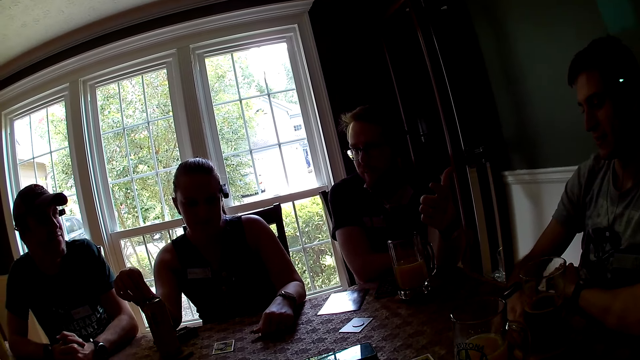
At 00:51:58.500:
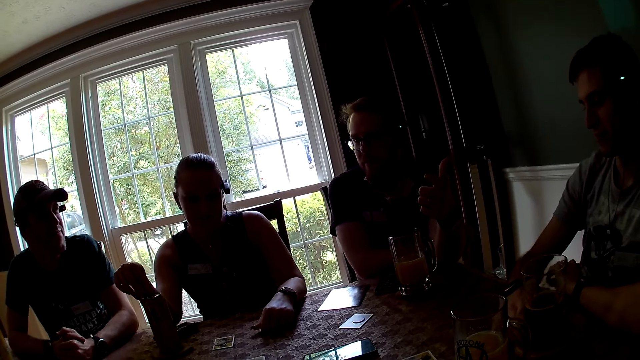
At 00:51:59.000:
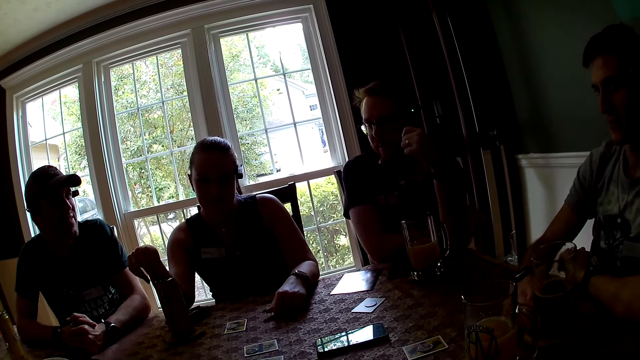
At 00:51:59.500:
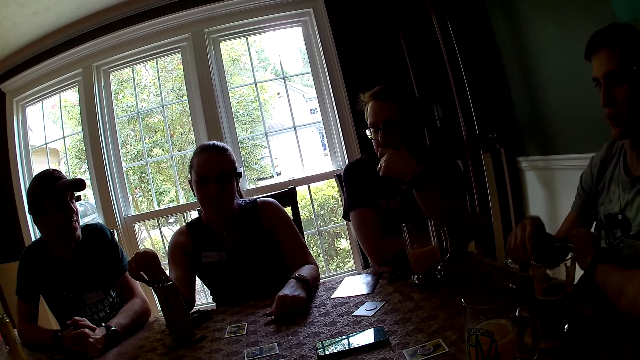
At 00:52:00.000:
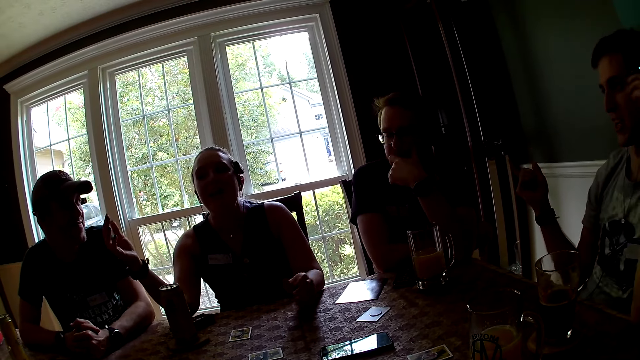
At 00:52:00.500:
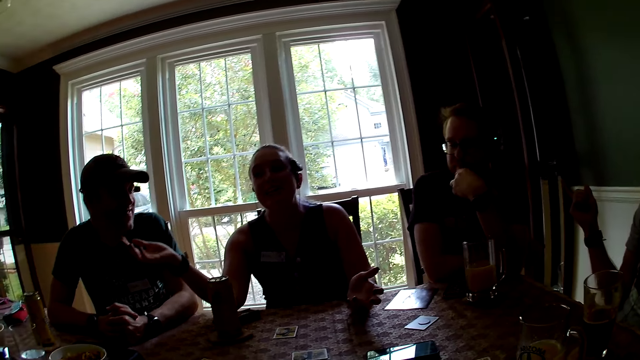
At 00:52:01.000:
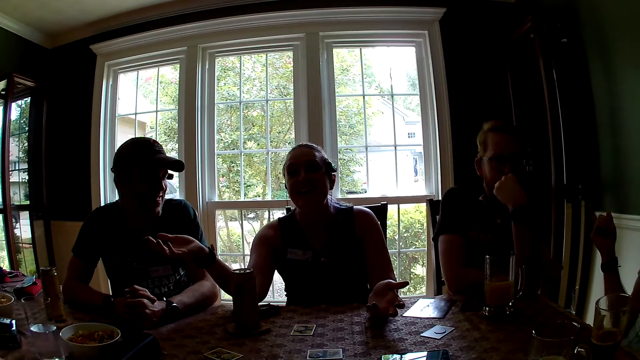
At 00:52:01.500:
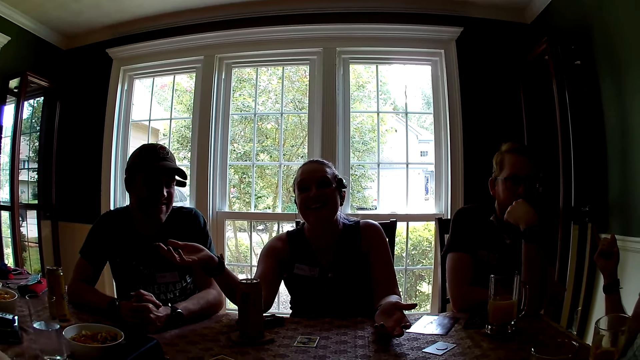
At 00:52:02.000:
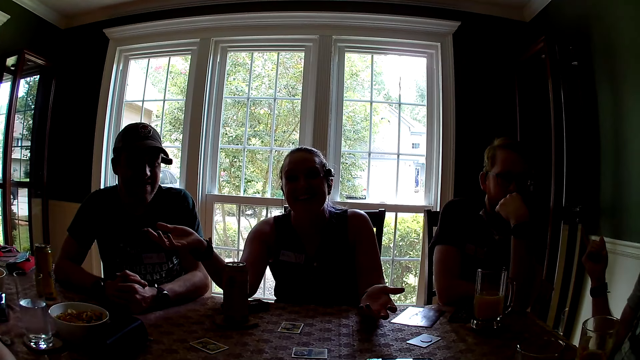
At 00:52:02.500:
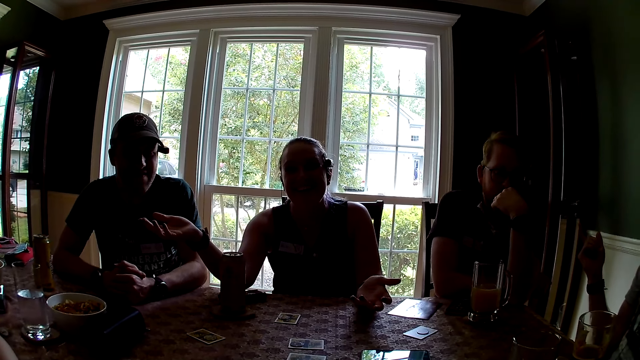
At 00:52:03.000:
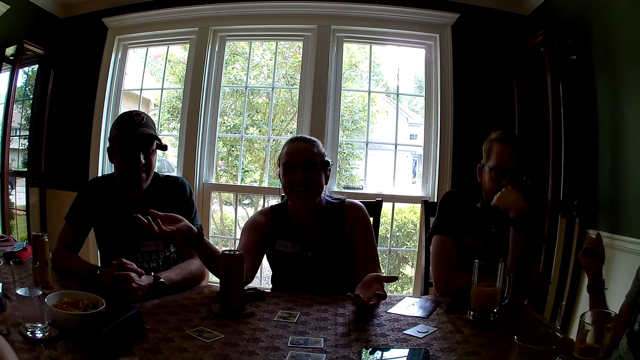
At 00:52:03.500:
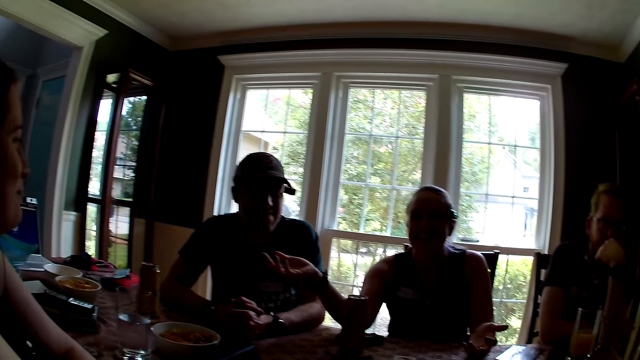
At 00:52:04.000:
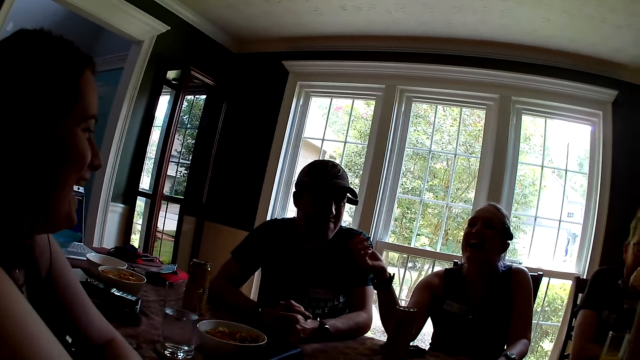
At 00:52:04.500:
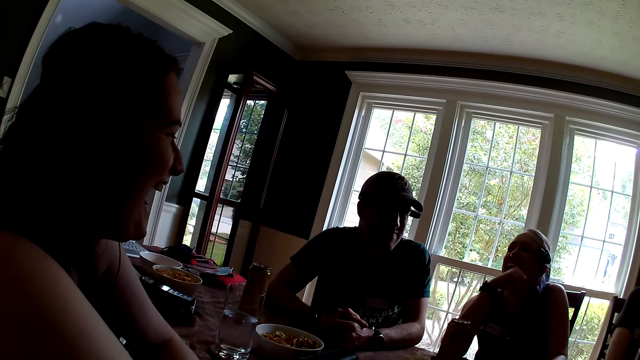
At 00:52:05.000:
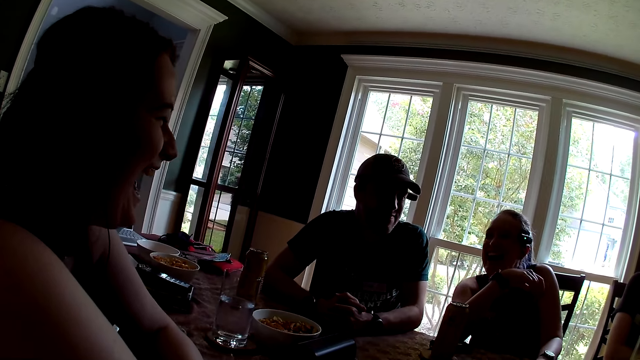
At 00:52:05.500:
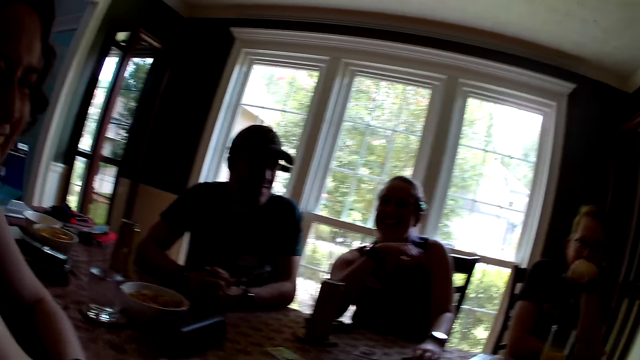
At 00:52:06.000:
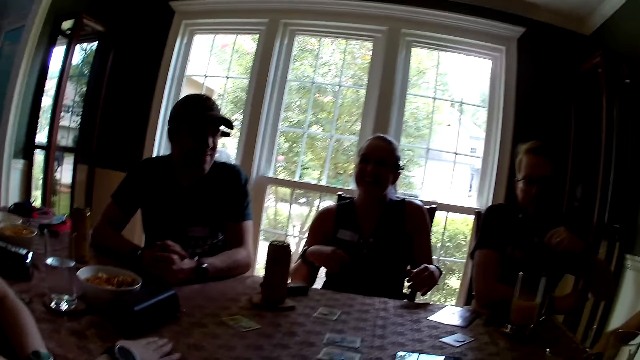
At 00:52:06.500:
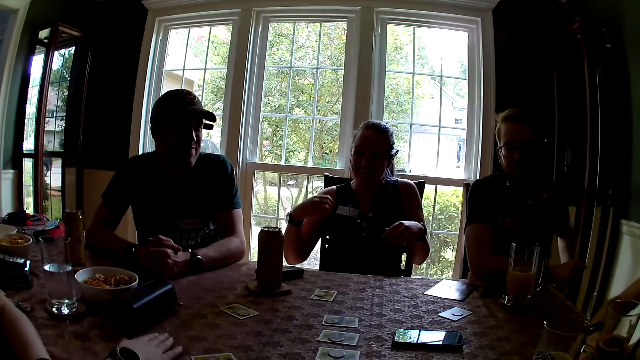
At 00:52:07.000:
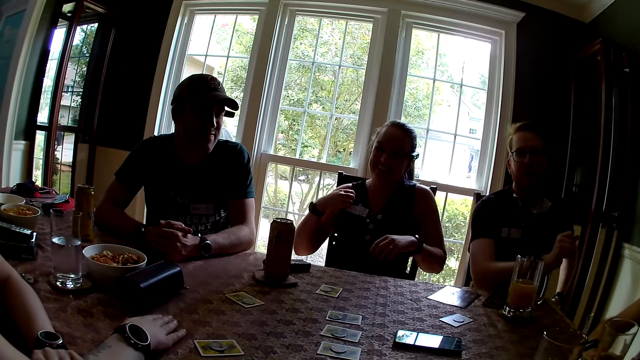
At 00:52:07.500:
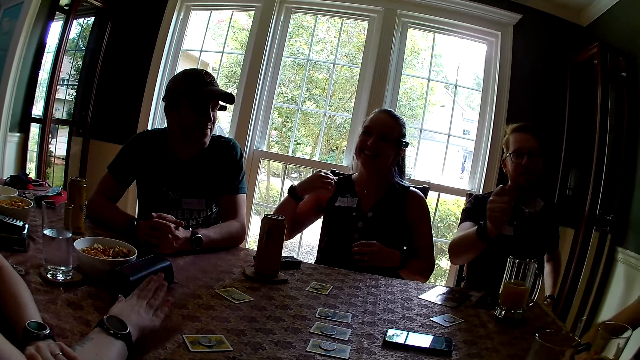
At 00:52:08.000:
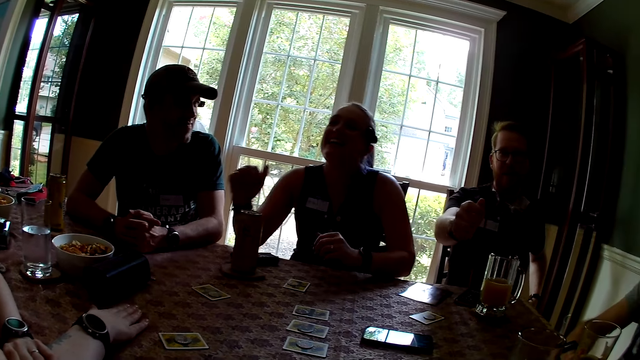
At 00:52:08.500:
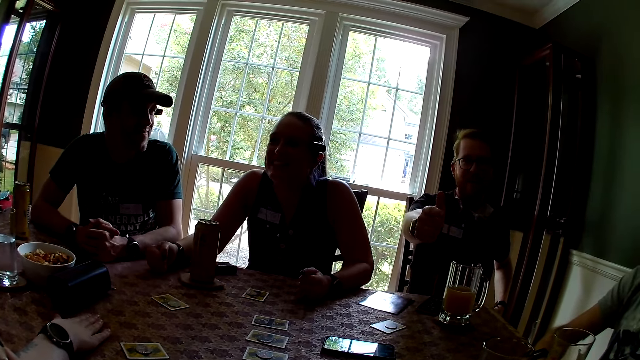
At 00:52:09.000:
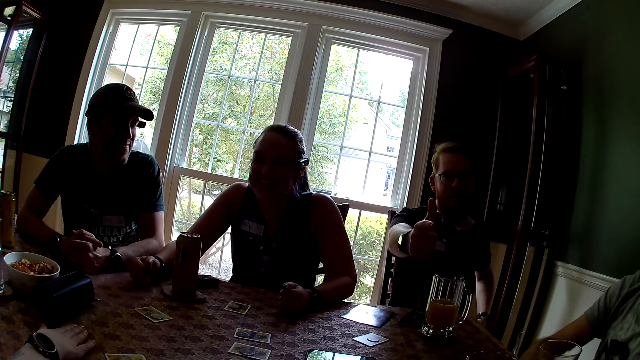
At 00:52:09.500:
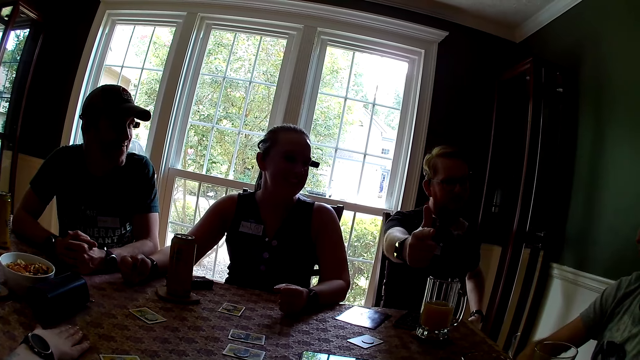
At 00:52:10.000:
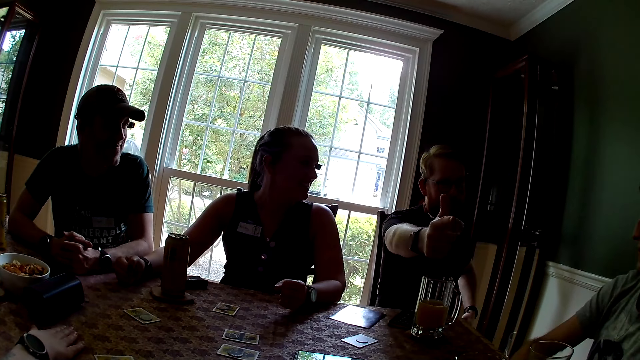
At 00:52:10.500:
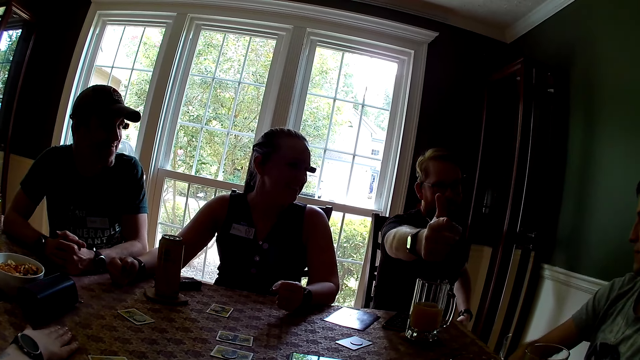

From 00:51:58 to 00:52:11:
A man gestures with his right hand. A woman gestures with both hands. Another woman converses to a woman. The first woman adjusts her shirt with her right hand. Another man points at the camera wearer with his right hand. Another woman gestures with her right hand. The first woman drops both hands on the table. A man flaps the hand.

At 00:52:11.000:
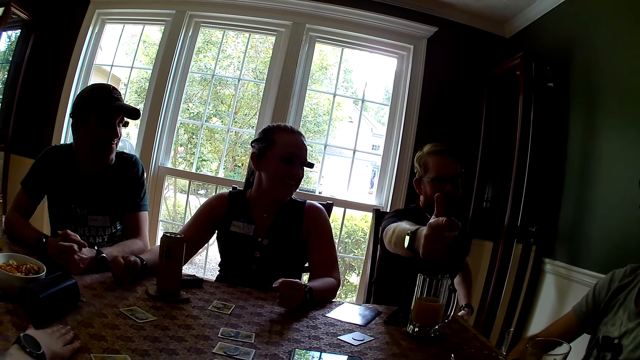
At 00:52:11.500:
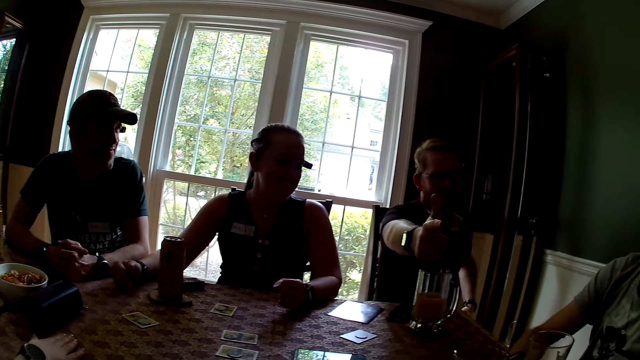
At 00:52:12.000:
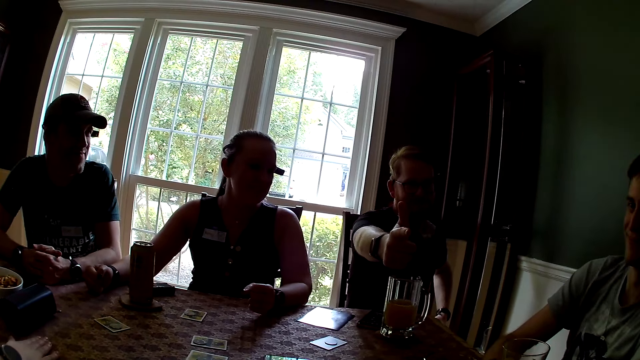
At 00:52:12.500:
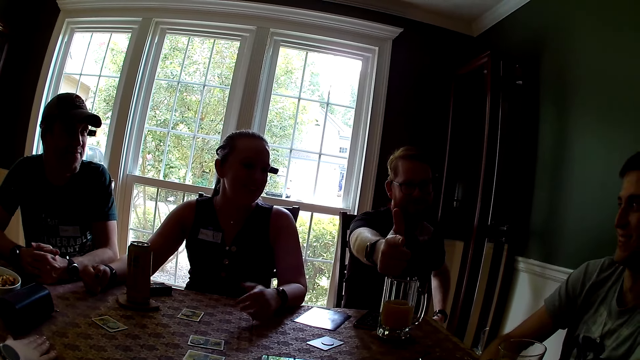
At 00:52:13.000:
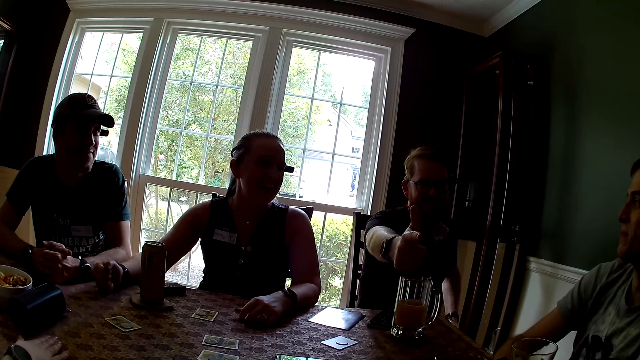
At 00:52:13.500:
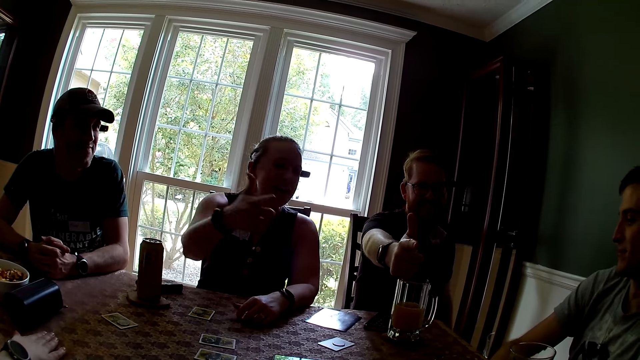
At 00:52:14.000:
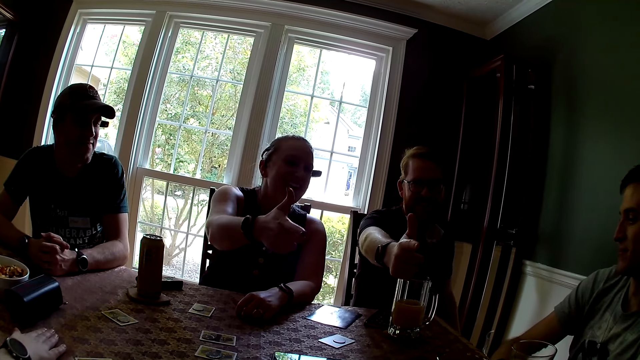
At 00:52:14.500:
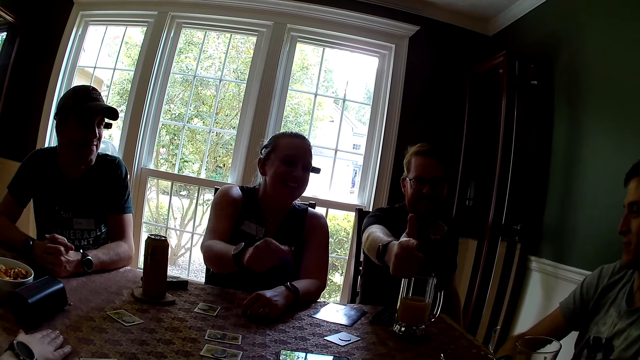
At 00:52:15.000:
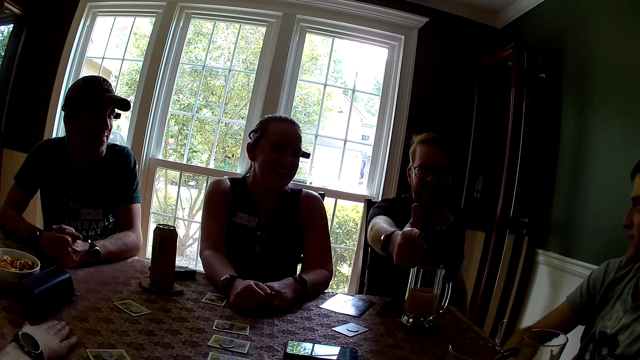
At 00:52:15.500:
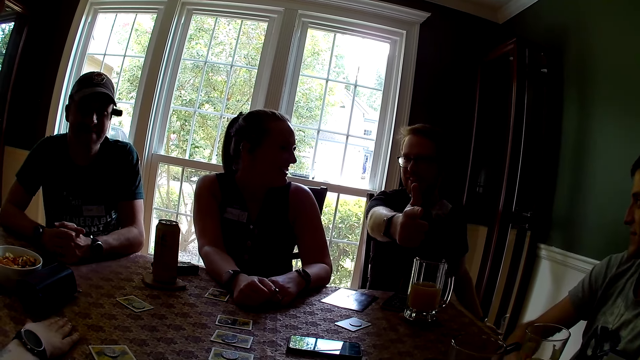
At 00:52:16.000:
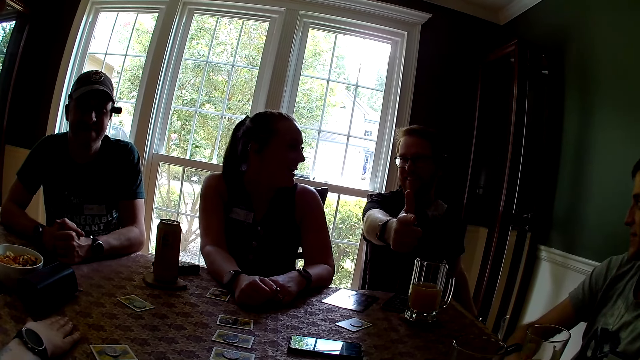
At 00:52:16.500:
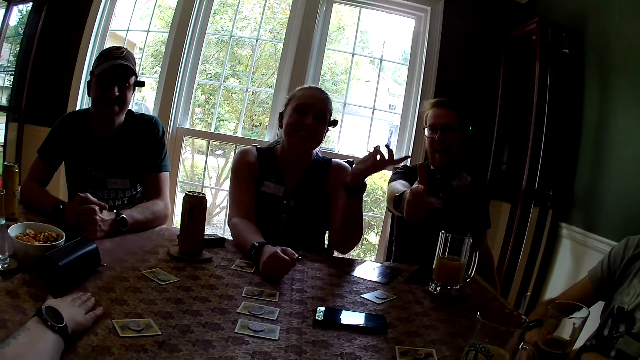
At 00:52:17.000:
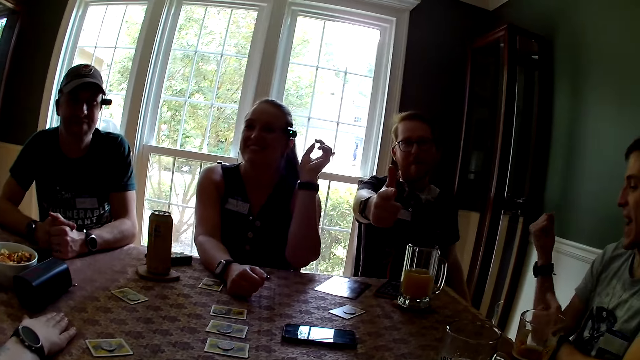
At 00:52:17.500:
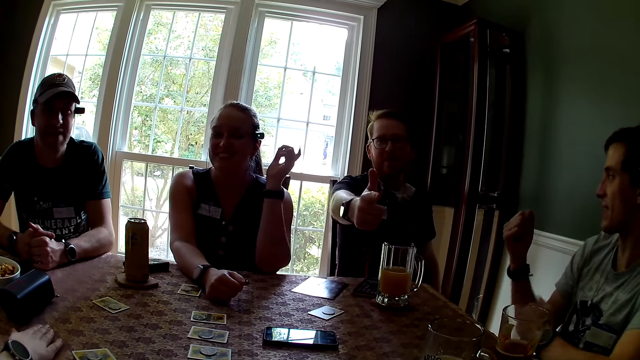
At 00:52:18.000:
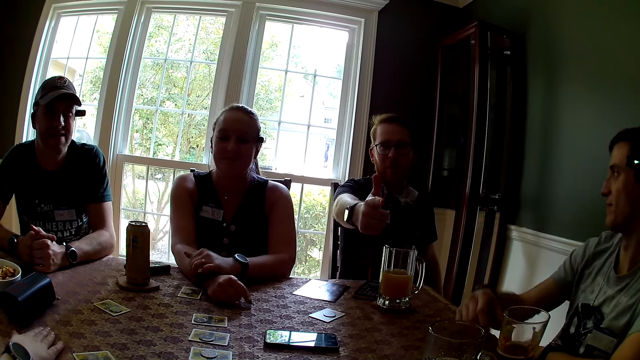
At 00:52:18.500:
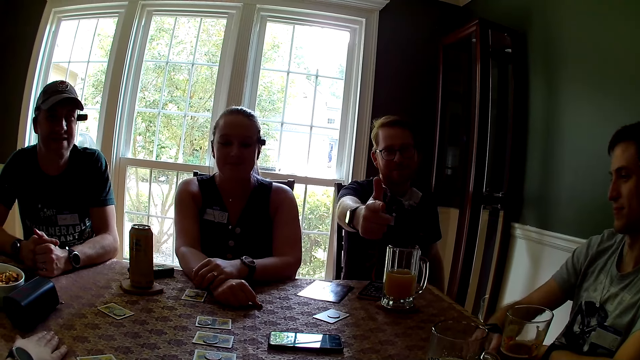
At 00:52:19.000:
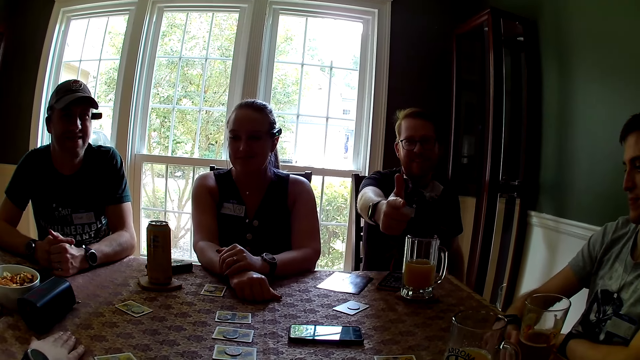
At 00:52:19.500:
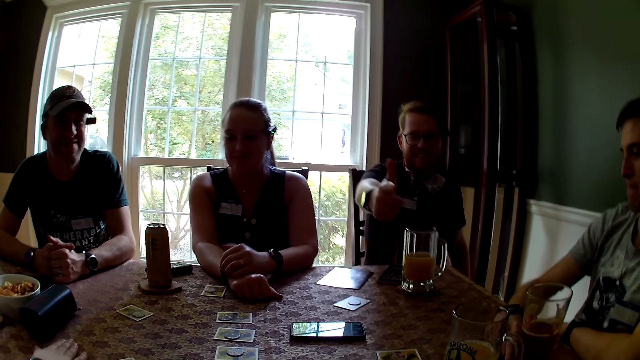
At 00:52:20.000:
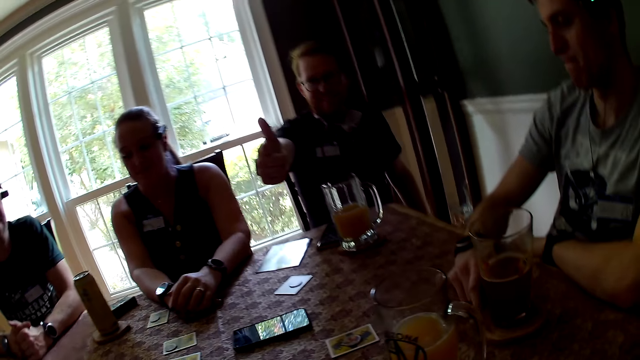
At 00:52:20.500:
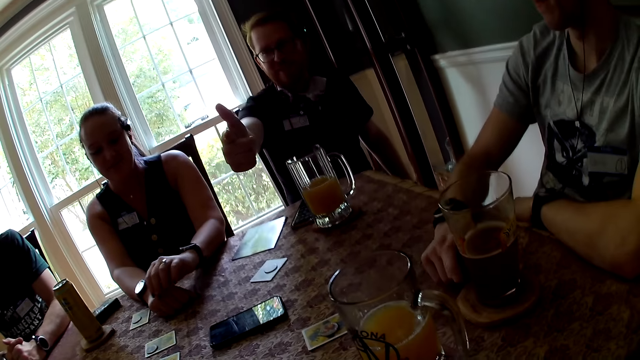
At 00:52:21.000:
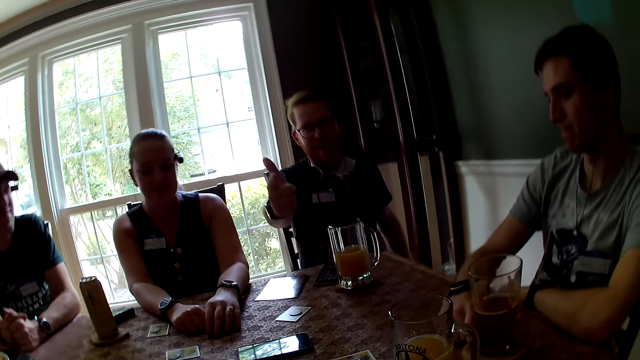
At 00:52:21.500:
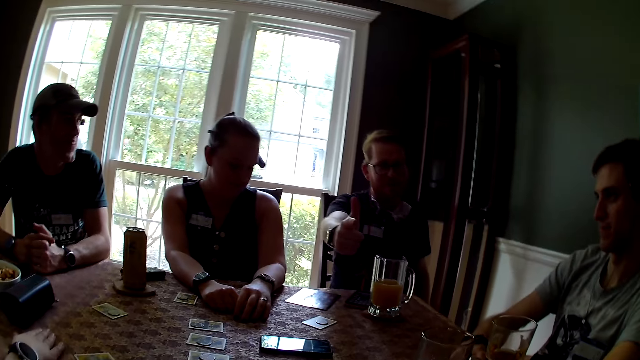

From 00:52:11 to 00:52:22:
The woman gestures with both hands. The woman drops her right hand on the table. The man gestures with both hands. The woman gestures with her left hand. The man drops his right hand on the table. The woman drops her left hand on the table. The man drums on his coaster with his right hand.
